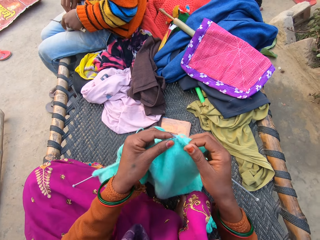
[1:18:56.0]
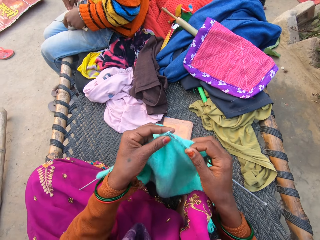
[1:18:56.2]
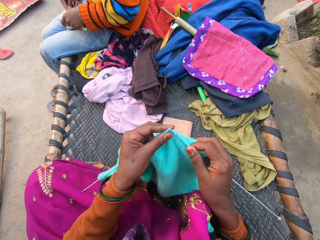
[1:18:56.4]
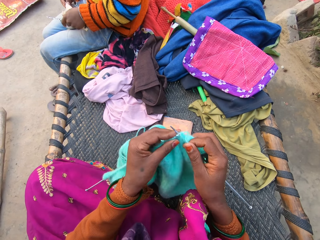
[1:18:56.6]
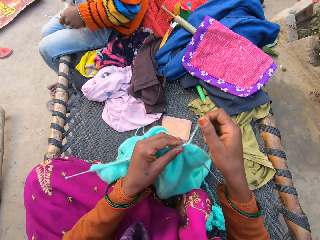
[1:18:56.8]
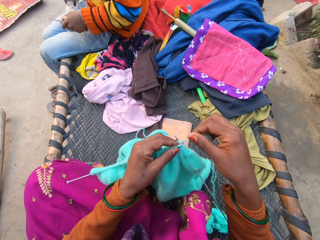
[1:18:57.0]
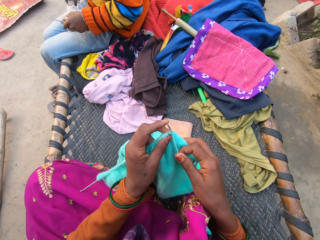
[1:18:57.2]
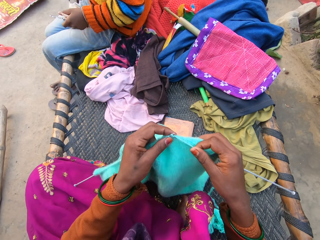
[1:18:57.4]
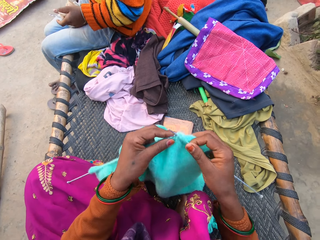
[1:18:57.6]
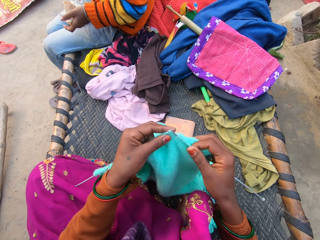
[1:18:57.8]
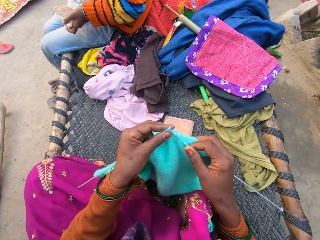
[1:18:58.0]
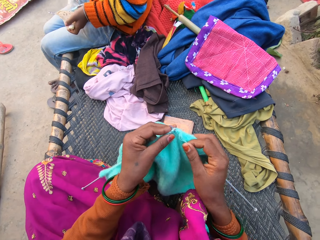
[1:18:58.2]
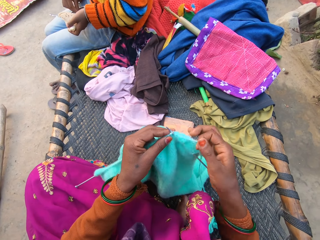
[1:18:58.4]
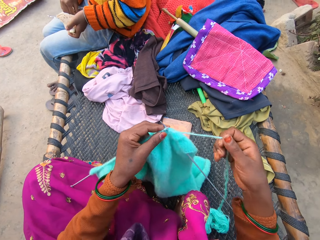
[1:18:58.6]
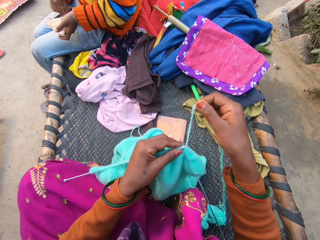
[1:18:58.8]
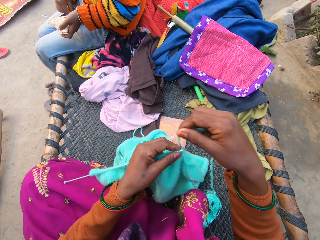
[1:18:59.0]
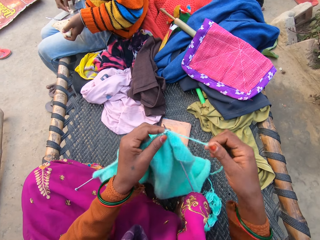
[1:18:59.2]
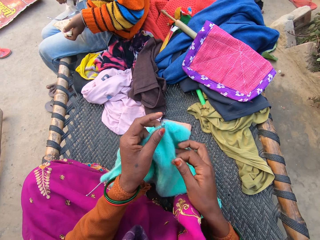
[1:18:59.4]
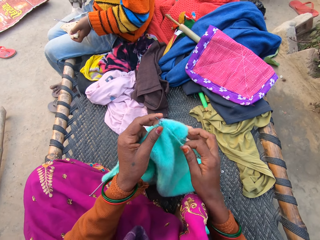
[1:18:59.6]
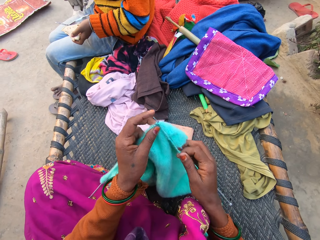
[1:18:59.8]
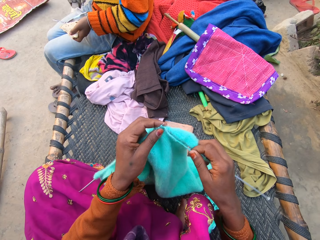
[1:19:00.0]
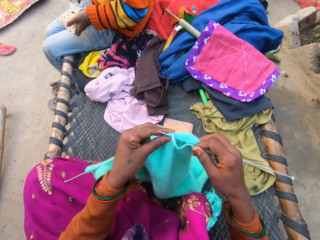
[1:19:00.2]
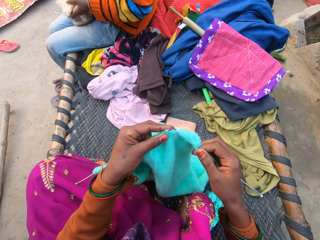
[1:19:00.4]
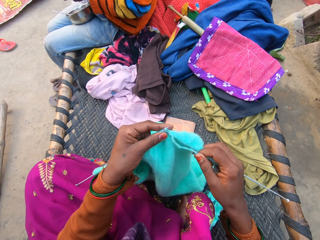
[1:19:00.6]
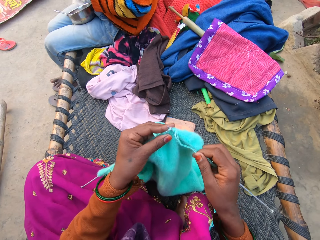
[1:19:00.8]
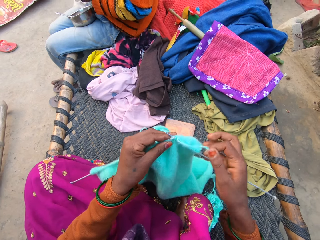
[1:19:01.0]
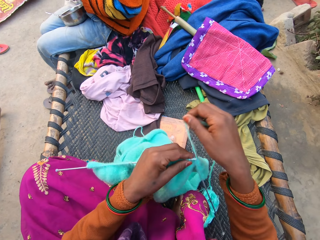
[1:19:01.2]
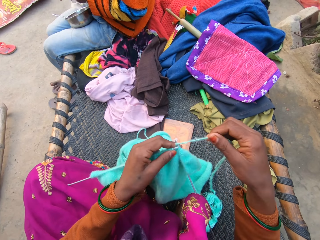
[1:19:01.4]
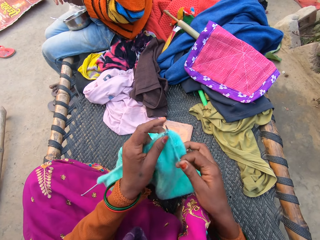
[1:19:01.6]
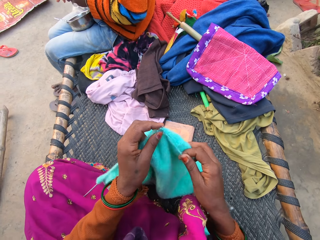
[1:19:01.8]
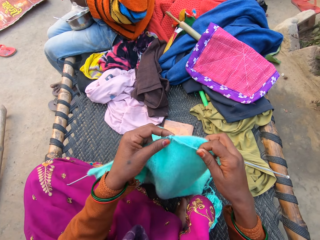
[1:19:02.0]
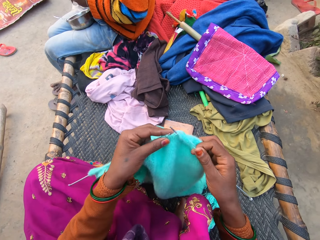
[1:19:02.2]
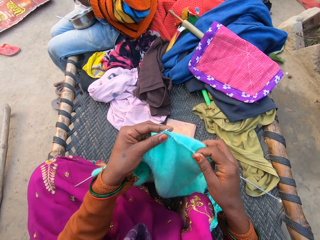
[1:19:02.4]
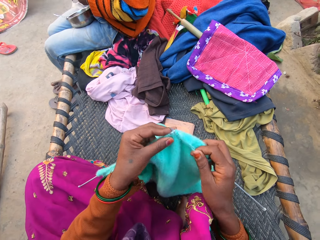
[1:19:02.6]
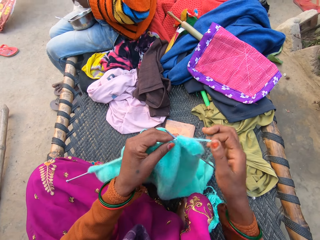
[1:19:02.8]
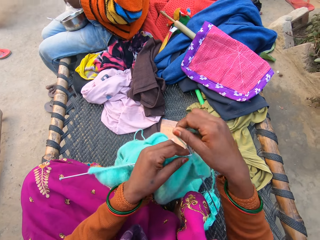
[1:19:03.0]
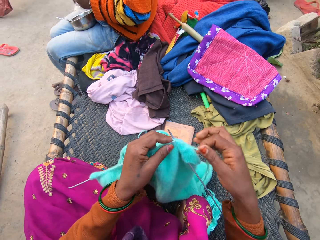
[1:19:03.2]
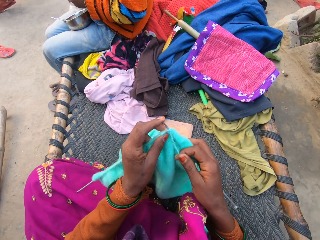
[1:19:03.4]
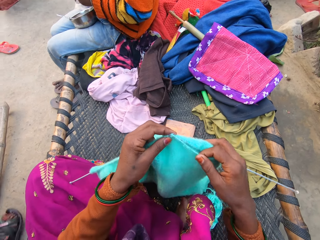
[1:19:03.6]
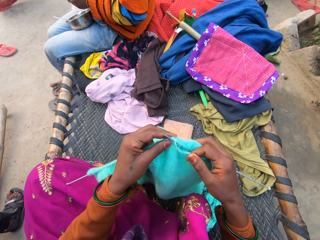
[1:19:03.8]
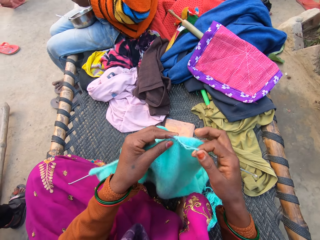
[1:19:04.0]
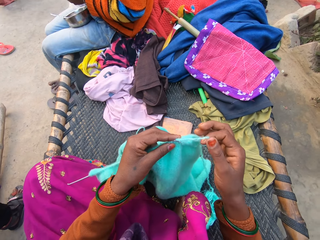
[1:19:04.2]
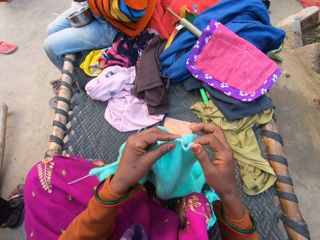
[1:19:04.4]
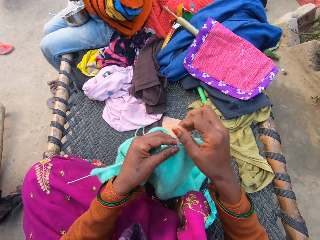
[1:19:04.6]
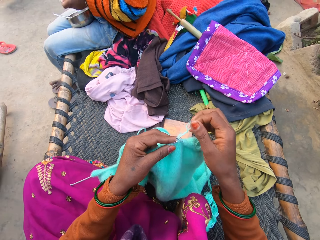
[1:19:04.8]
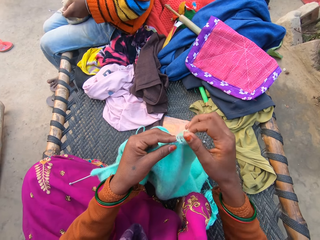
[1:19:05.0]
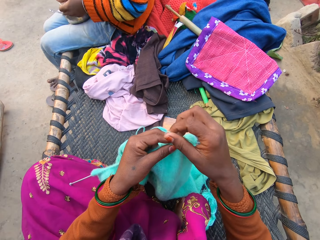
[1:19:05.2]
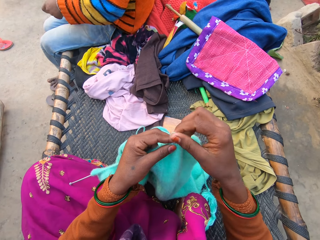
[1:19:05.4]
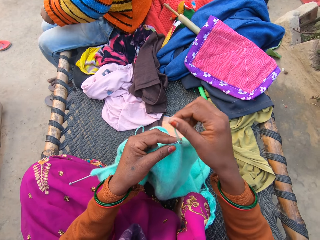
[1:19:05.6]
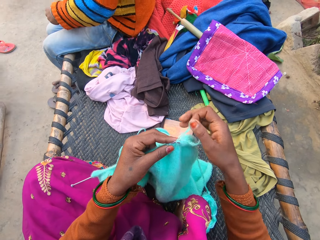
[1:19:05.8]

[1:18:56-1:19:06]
The camera wearer knits with knitting needles and coils knitting thread on a knitting needle. They knit with the knitting needles and coil the knitting thread on the knitting needle. They pick a piece of roti in a bowl with a hand. They knit with the knitting needles and coil the knitting thread on the knitting needle. They knit with the knitting needles and coil the knitting thread on the knitting needle.

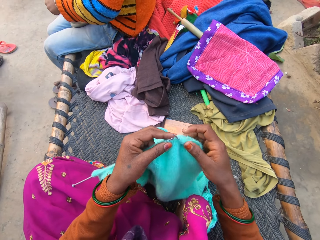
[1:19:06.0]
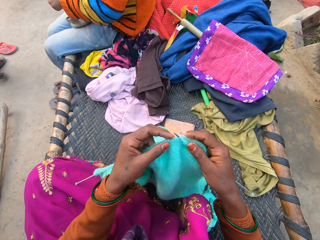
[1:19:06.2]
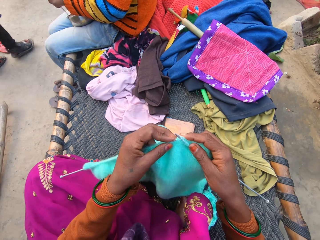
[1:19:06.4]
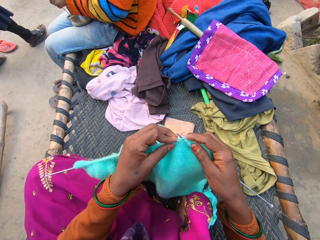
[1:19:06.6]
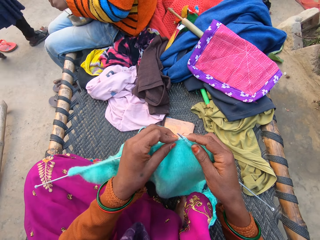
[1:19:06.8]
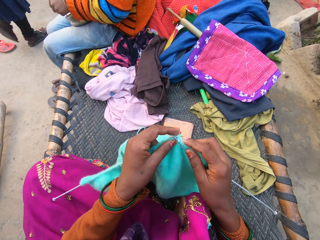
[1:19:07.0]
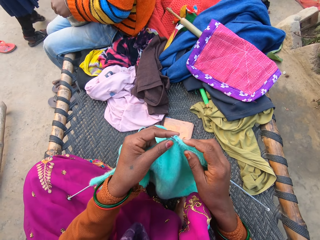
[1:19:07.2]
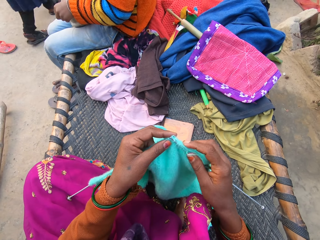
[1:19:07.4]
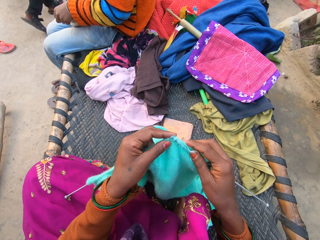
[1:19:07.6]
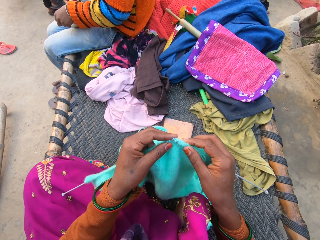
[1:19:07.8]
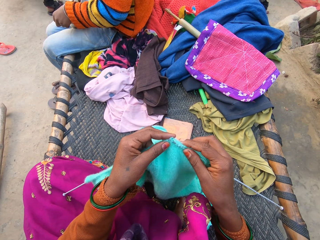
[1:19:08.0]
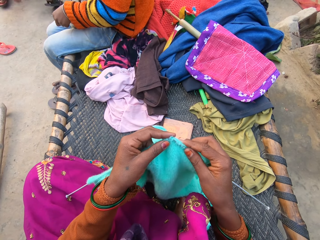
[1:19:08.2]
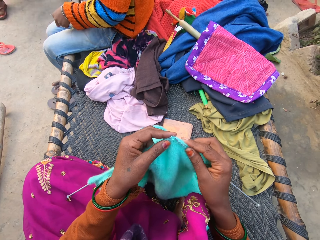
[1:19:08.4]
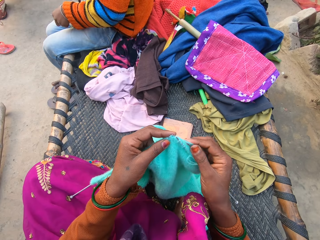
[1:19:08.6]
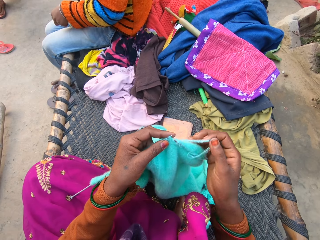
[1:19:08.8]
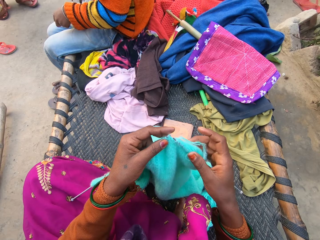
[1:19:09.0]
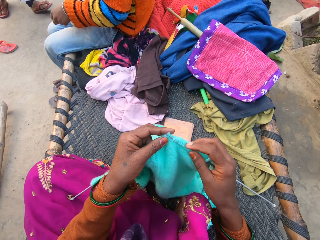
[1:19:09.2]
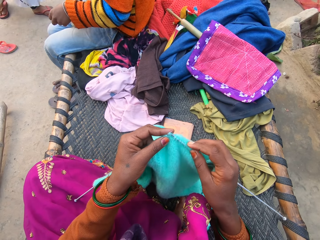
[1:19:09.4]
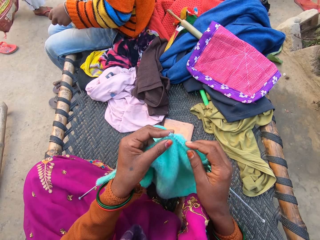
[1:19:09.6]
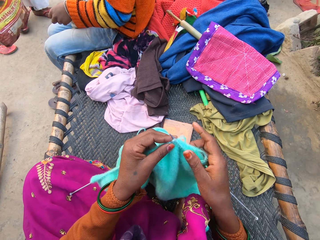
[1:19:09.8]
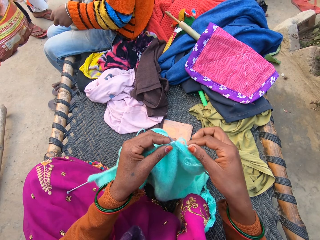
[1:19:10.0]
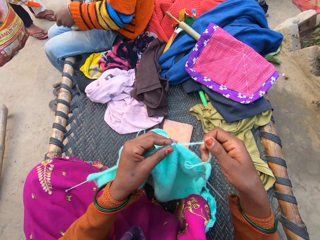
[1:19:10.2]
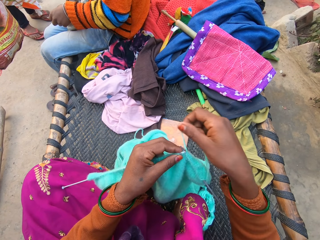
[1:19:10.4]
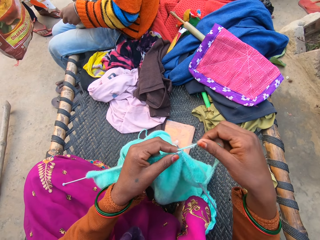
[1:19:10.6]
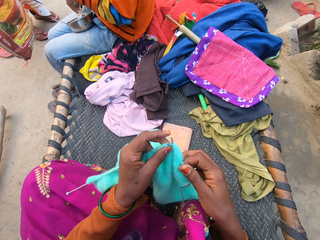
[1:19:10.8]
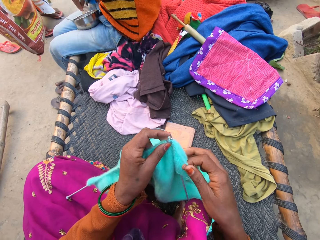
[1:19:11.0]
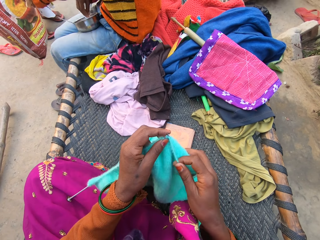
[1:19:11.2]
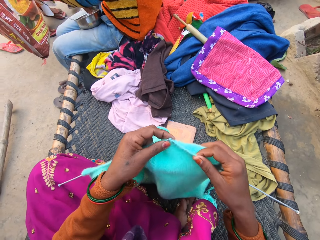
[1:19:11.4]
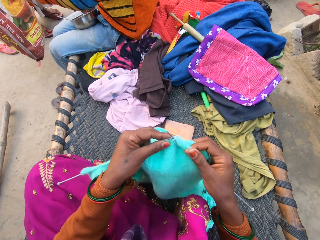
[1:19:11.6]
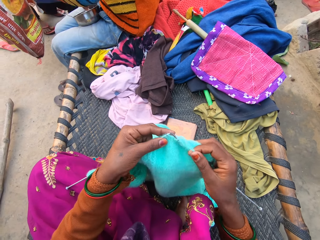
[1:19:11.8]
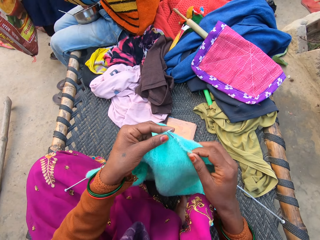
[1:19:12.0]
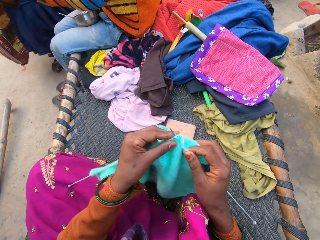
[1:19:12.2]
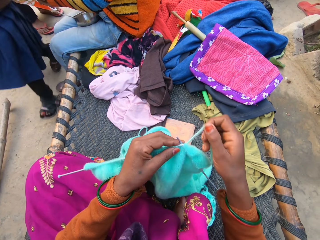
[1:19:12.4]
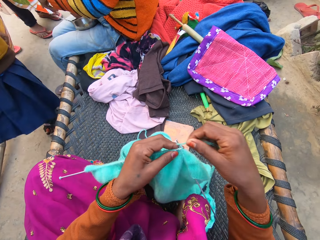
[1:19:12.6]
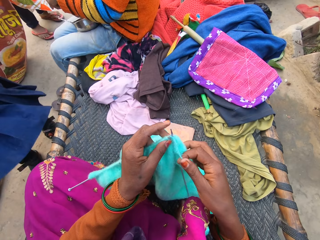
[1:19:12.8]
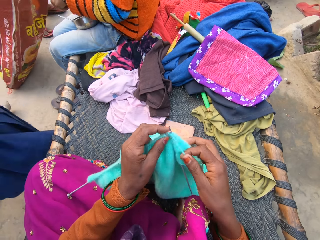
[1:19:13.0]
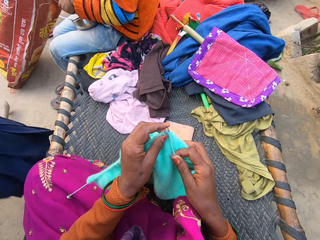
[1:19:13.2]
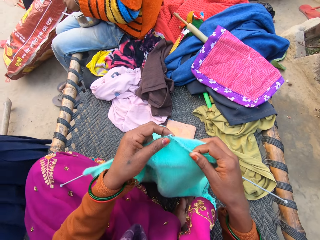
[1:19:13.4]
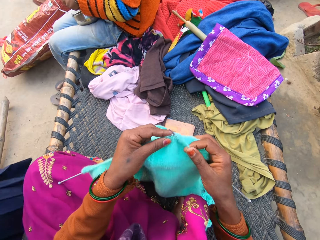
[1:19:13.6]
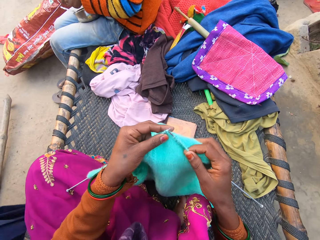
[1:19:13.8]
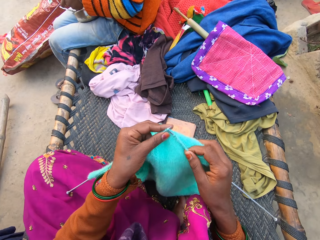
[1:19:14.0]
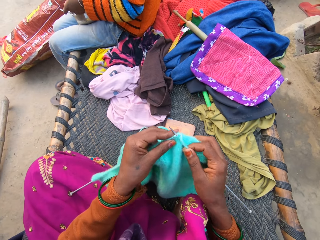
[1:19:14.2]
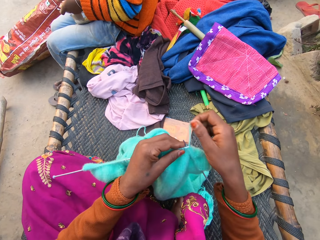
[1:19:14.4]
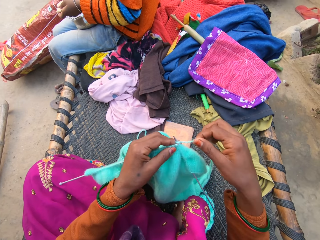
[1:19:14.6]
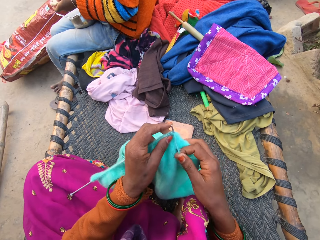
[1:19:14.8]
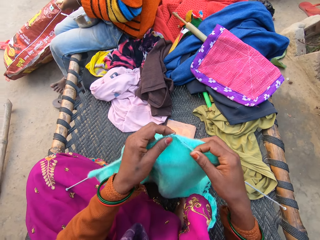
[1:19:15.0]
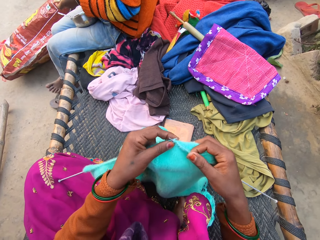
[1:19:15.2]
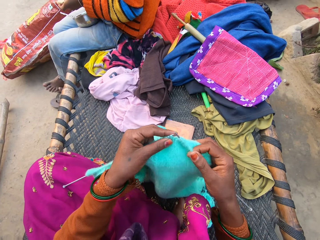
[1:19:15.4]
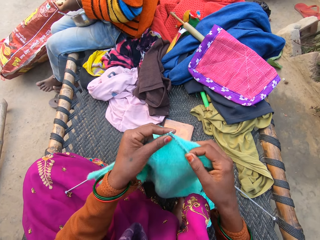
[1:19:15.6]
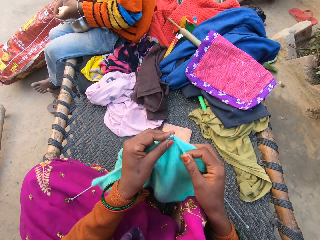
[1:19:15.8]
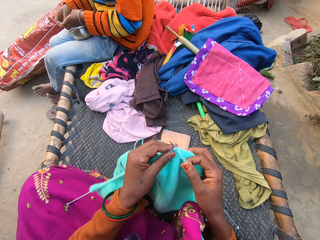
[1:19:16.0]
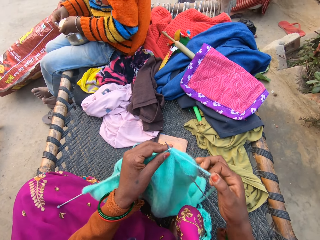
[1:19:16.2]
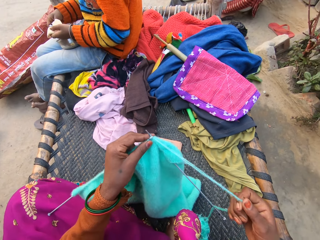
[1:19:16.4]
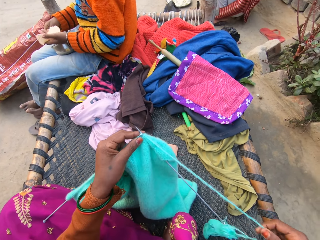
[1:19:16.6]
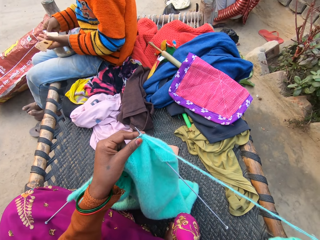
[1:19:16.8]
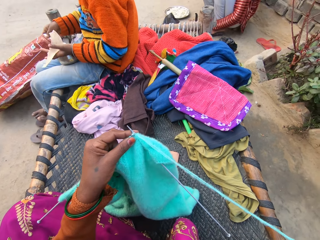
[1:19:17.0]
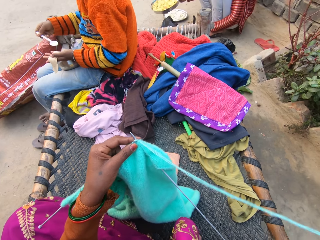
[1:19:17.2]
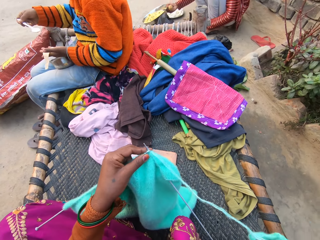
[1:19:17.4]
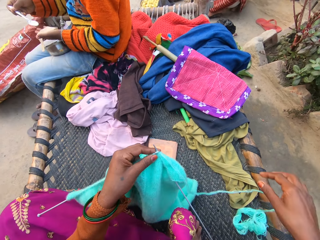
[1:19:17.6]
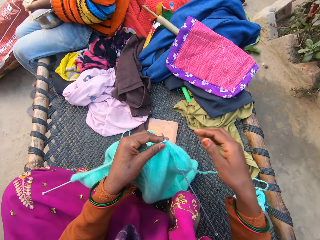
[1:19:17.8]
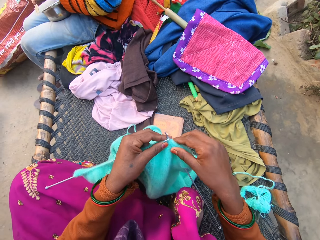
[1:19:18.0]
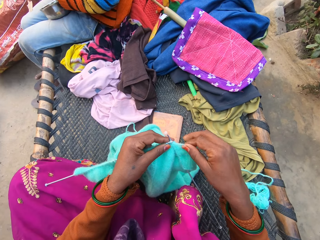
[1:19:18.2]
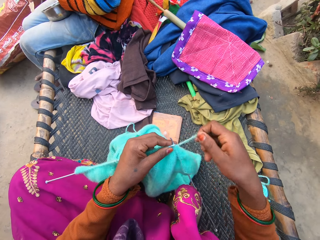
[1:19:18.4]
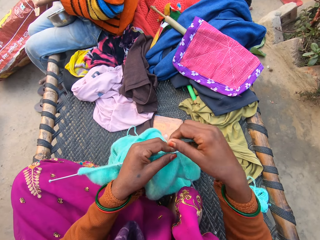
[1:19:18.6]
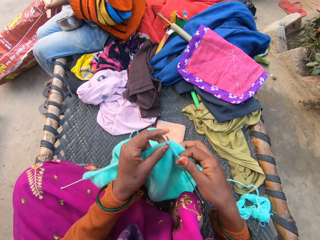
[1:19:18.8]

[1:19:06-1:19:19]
A woman walks past a man. The camera wearer knits with knitting needles and coils knitting thread on a knitting needle. Another woman stands in front of the man. The camera wearer knits with the knitting needles. The first woman walks near a woven bench. The camera wearer coils the knitting thread on the knitting needle. The other woman puts down a sack. The camera wearer knits with the knitting needles and coils the knitting thread on the knitting needle. They knit with the knitting needles and straighten the knitting thread with a hand. Another man puts a tray on the ground. The first man holds a spoon with a hand.
